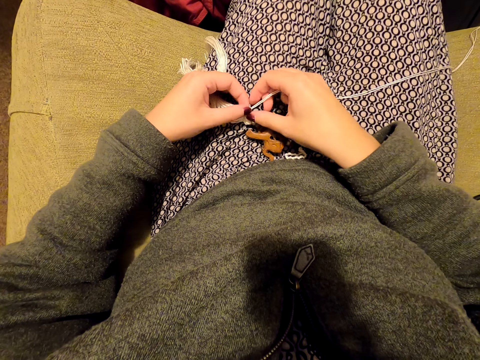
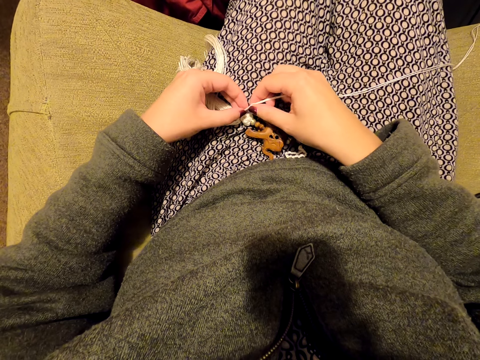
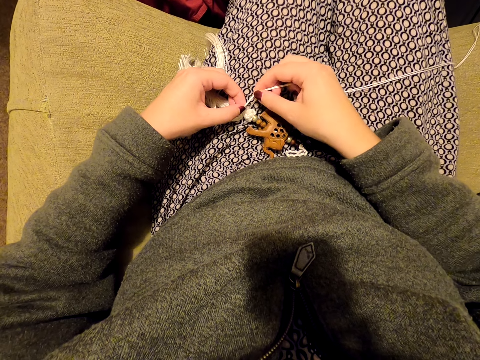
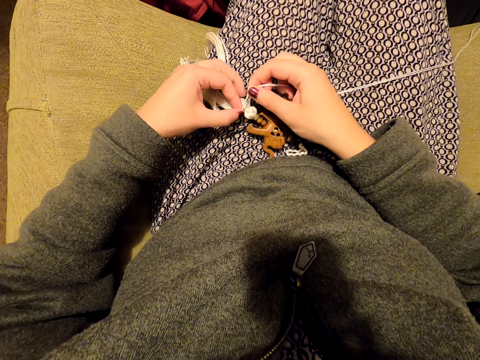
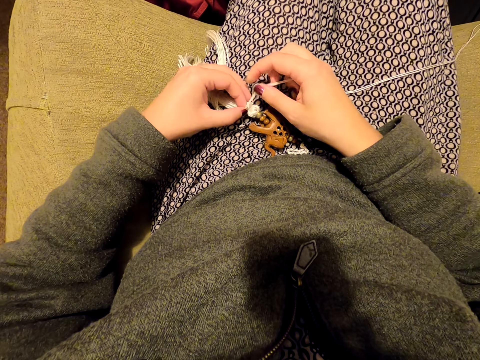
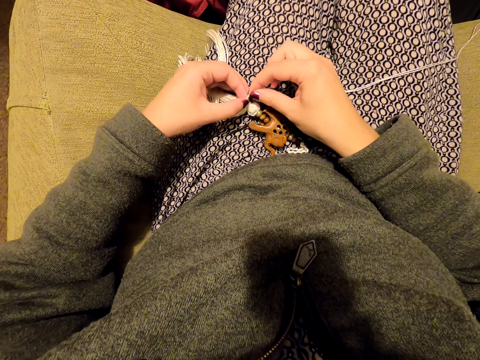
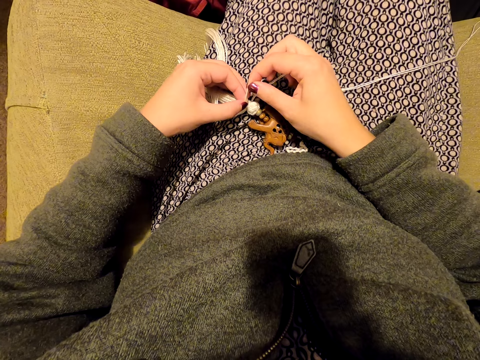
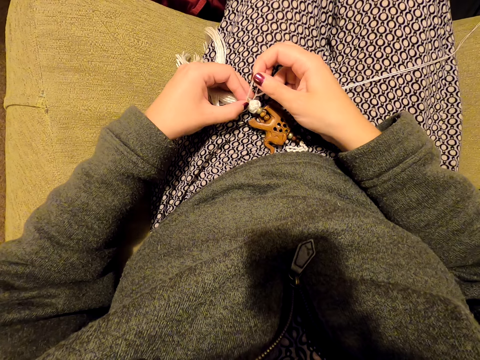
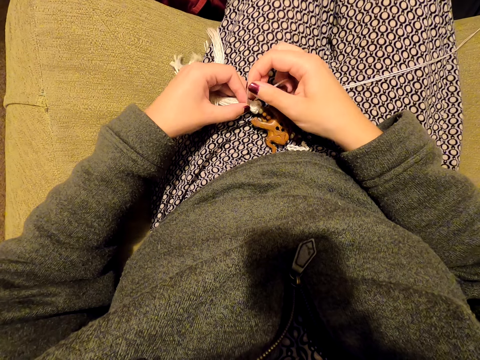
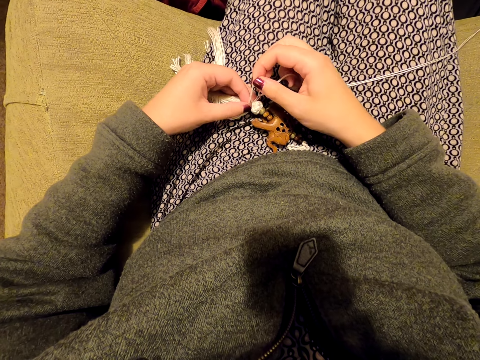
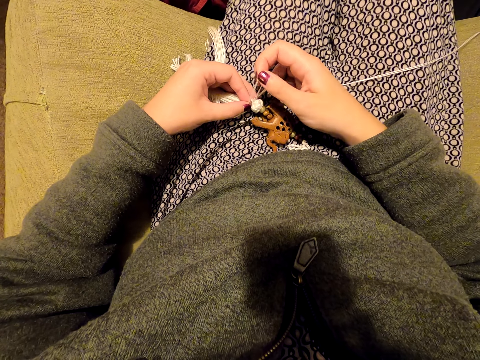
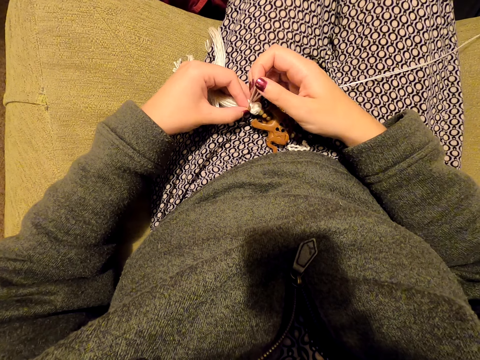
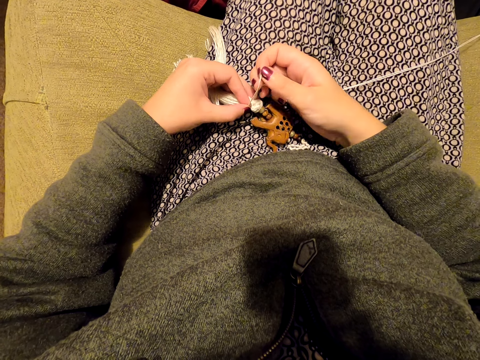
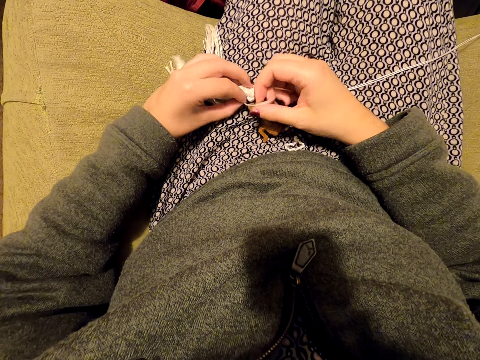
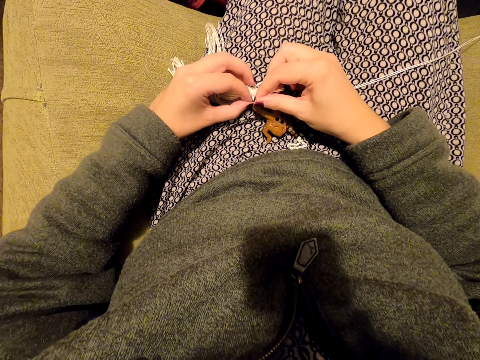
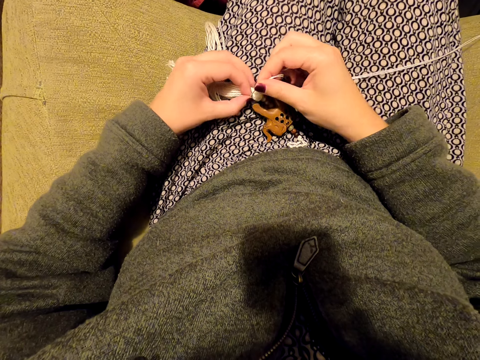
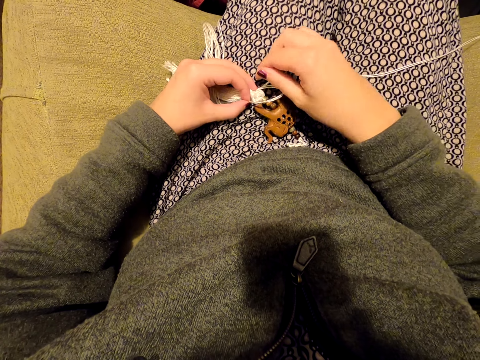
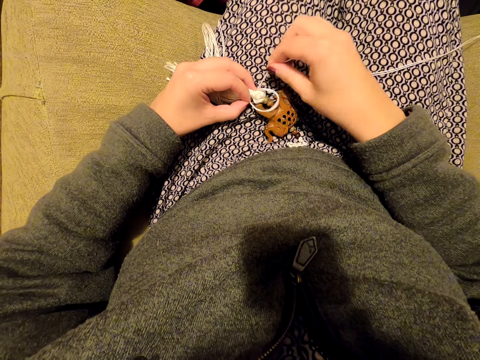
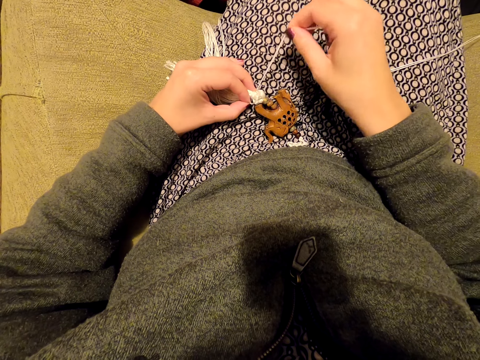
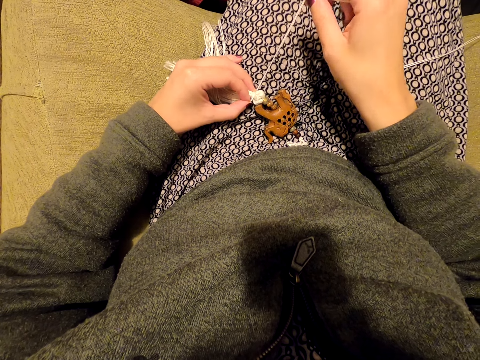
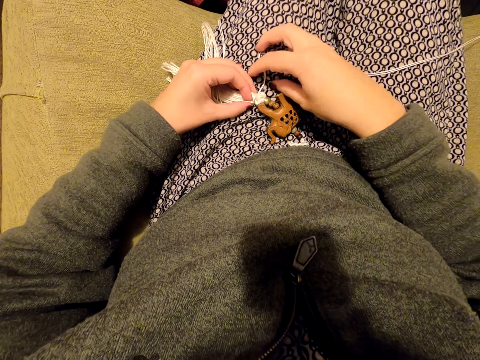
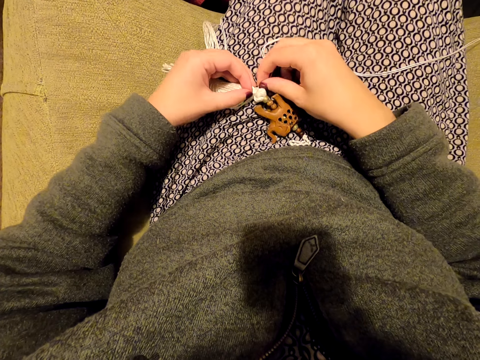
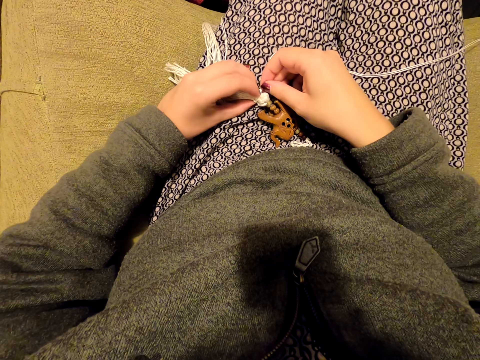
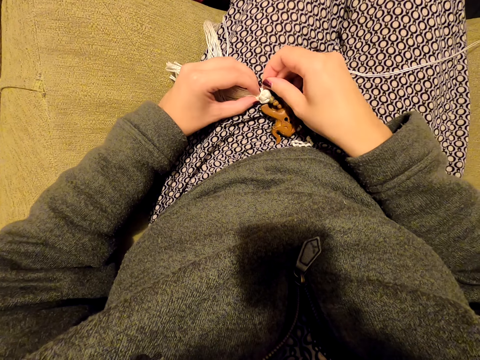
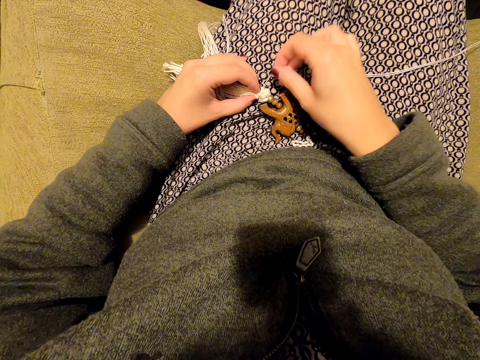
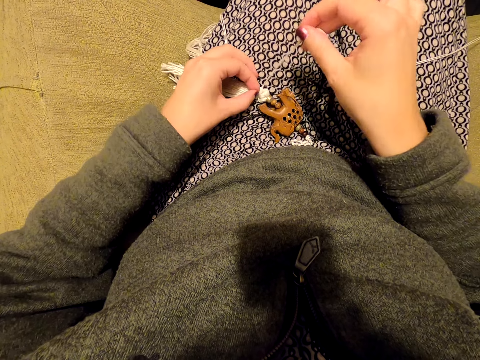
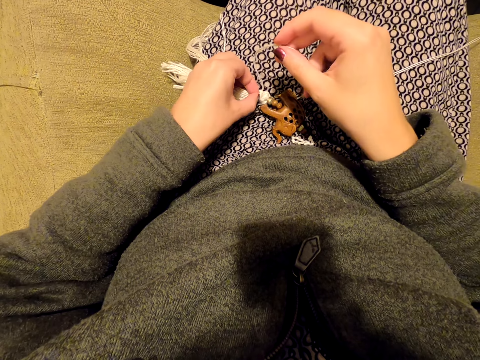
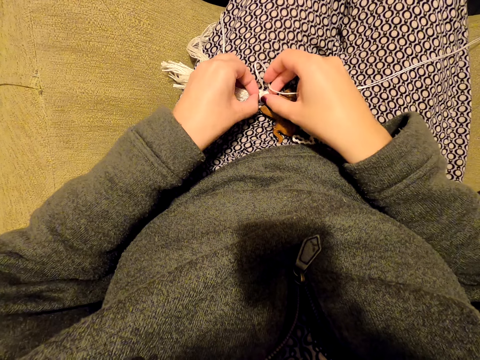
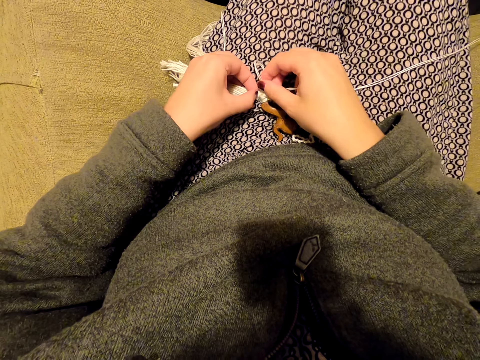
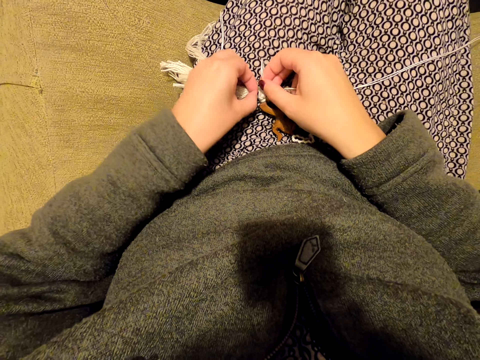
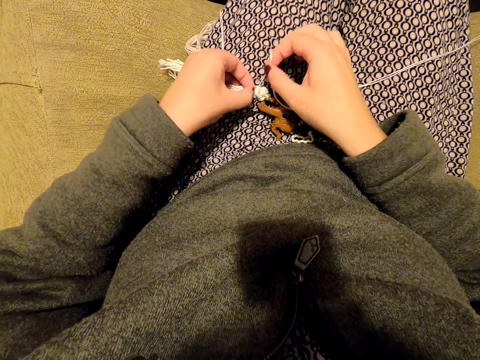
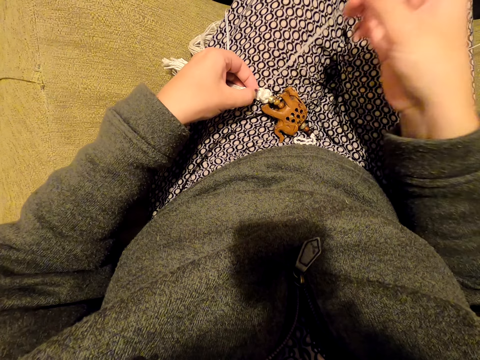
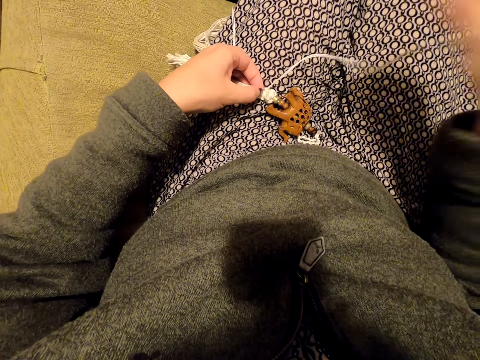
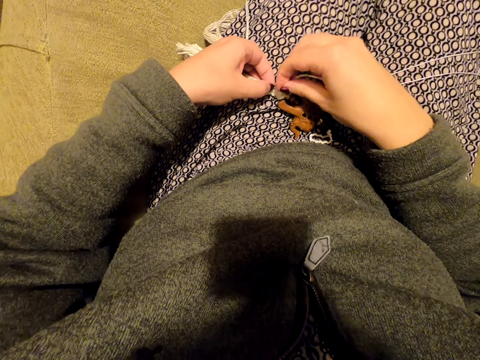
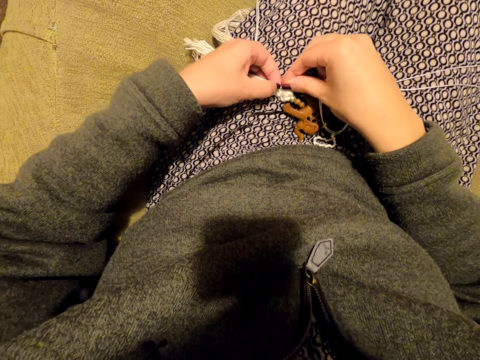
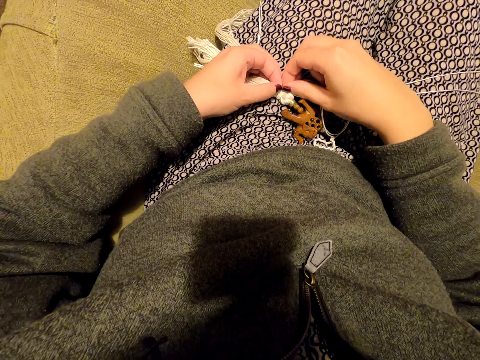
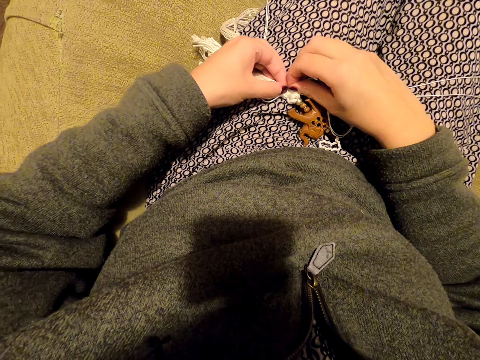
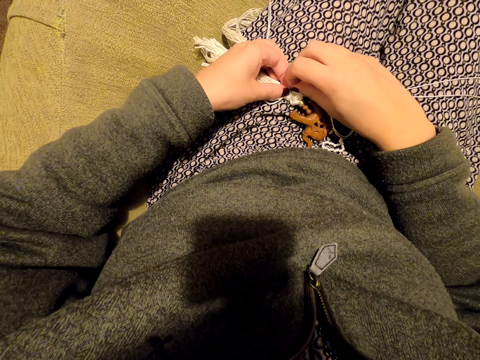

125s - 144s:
The camera wearer pulls the thread. They tighten the knot. They knit the tassel decoration with the thread. They pull the thread. They knit the tassel decoration with the thread.

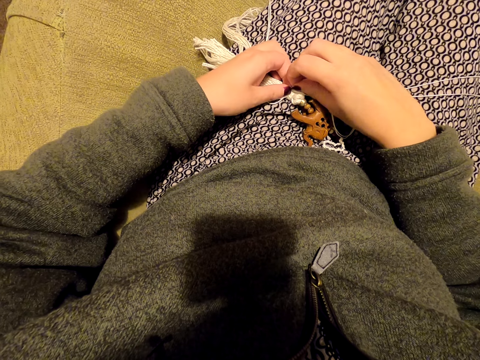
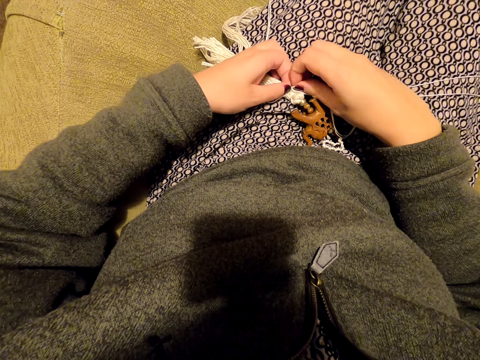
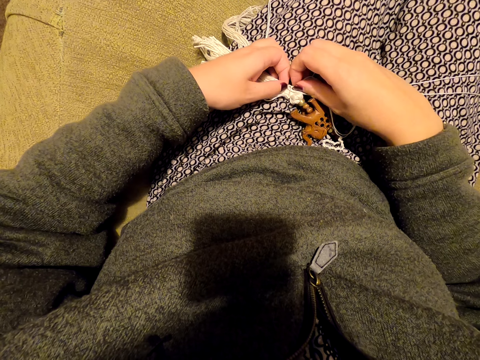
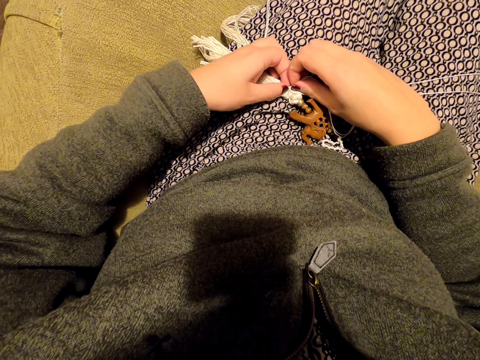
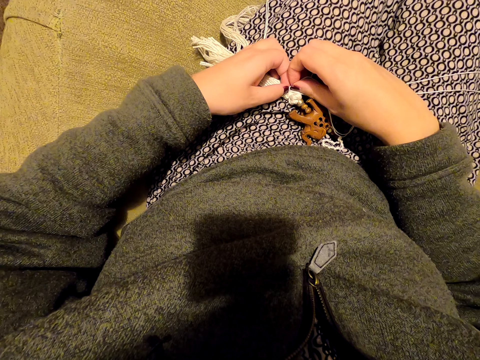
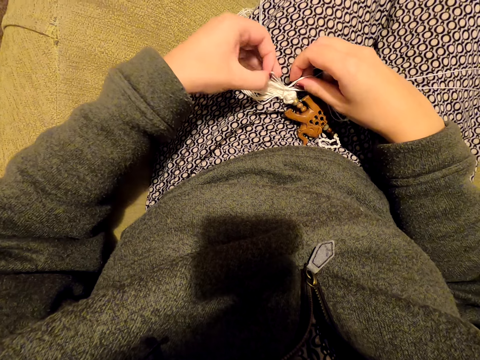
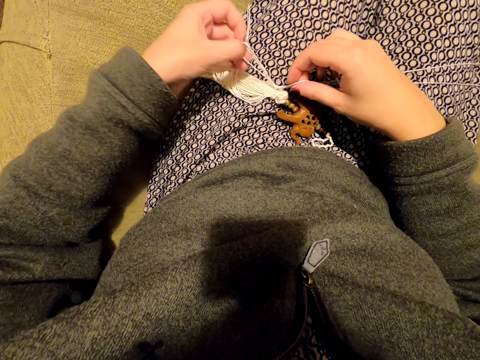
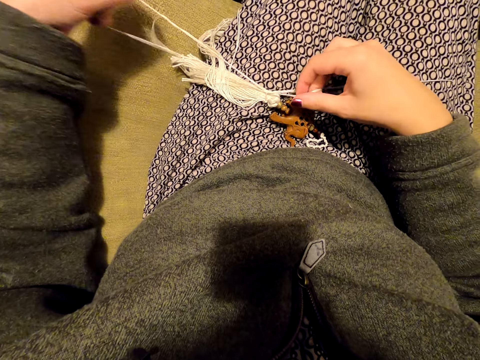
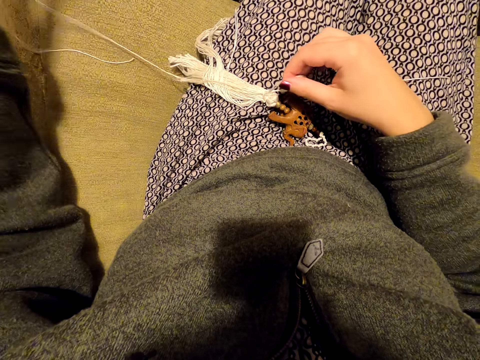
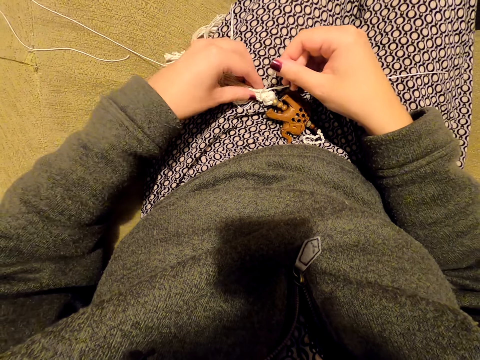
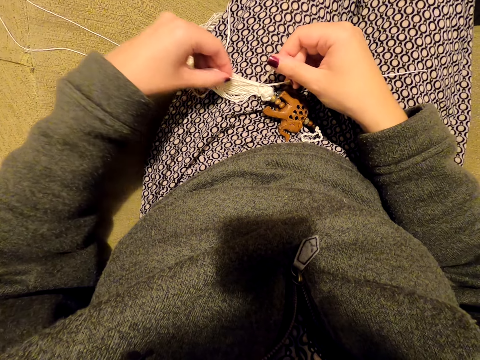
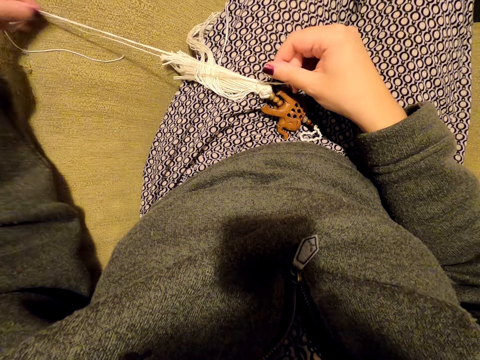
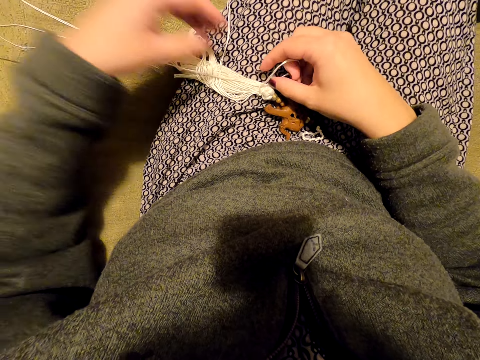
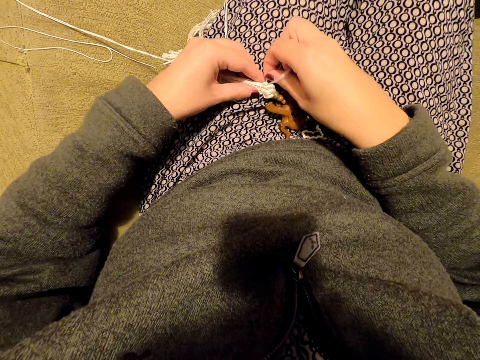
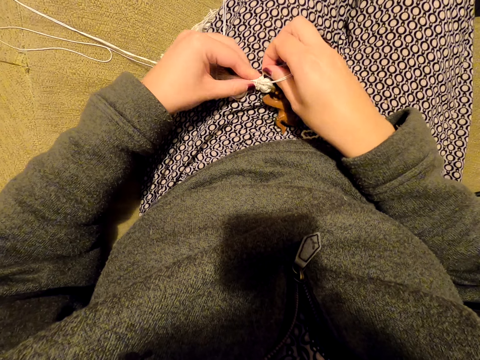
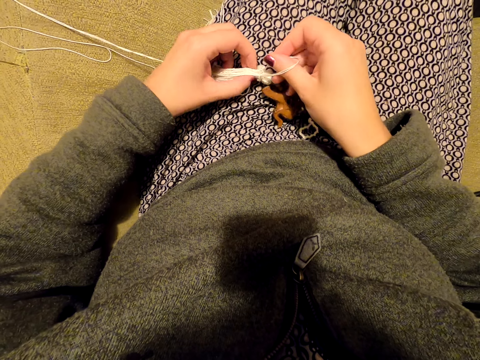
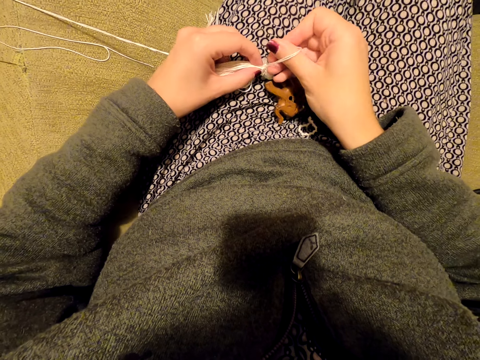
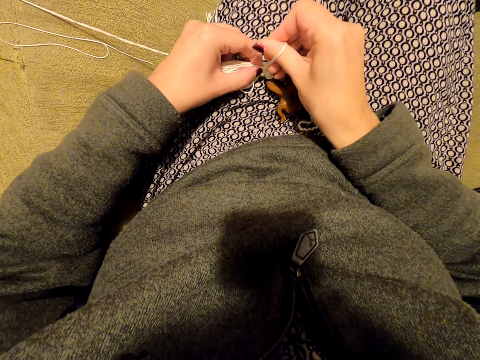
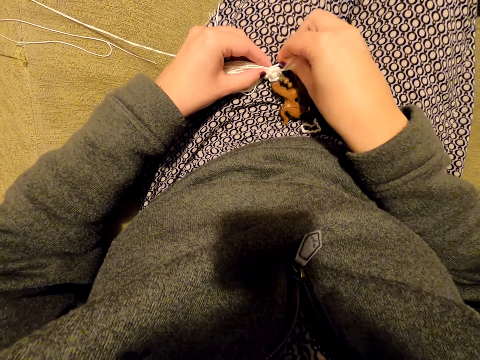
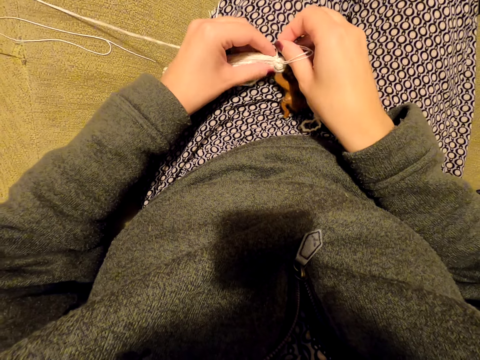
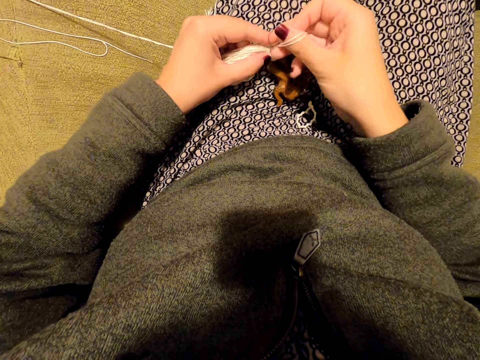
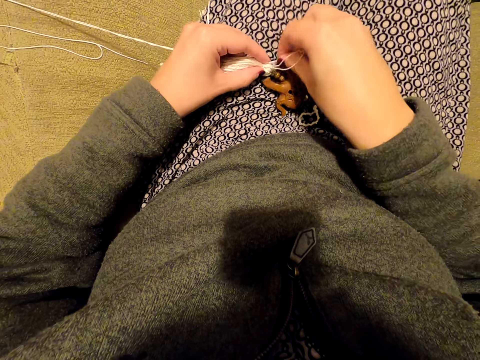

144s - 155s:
The camera wearer pulls the thread. They knit the tassel decoration with the thread. They tighten the thread.
